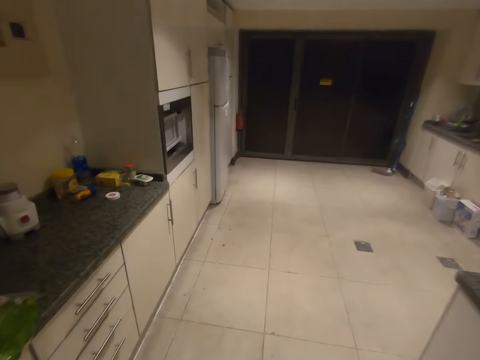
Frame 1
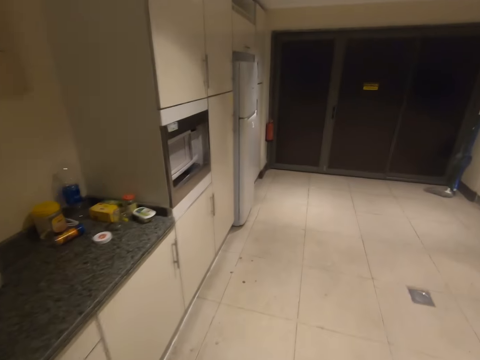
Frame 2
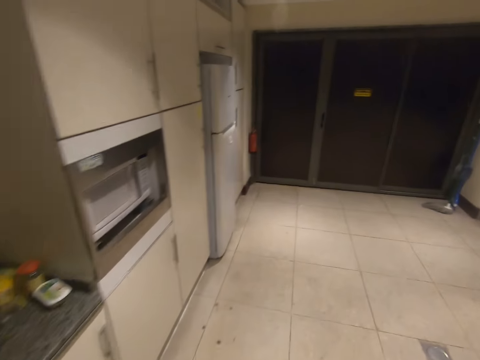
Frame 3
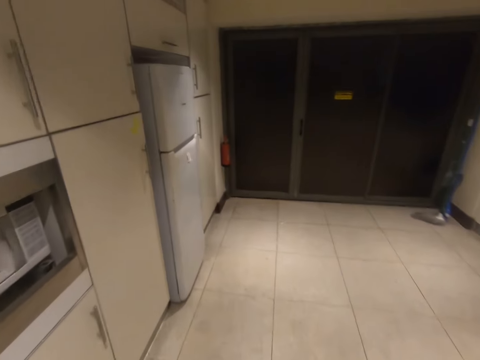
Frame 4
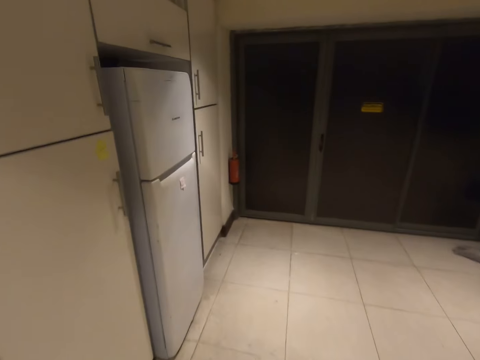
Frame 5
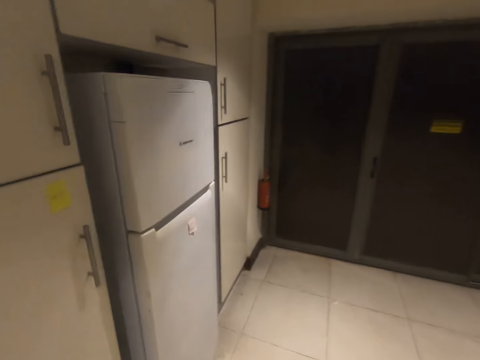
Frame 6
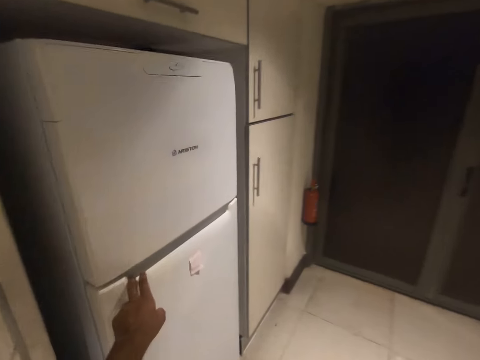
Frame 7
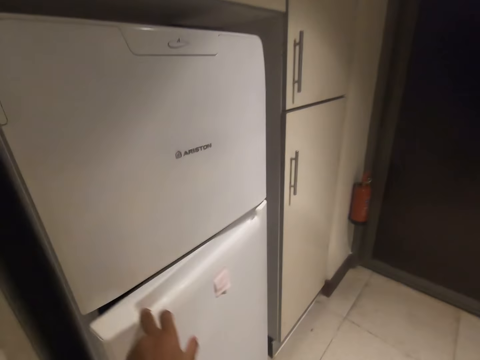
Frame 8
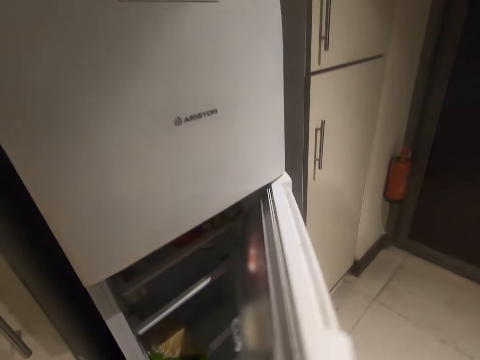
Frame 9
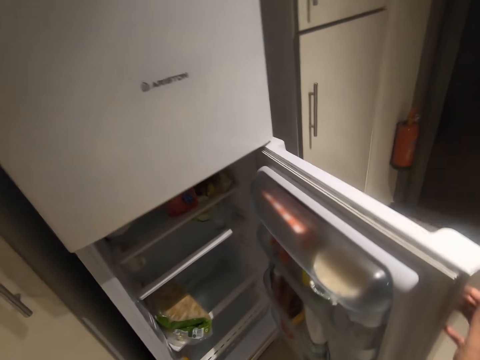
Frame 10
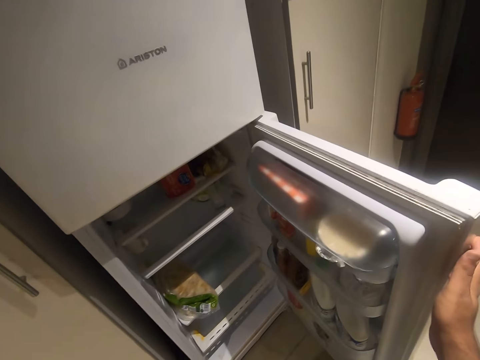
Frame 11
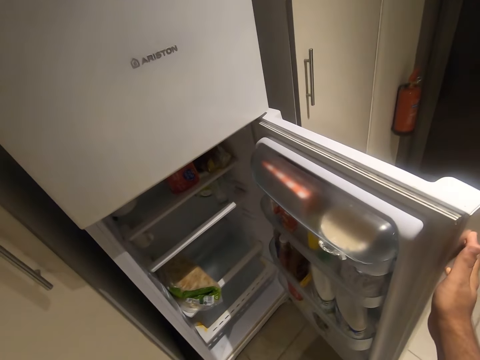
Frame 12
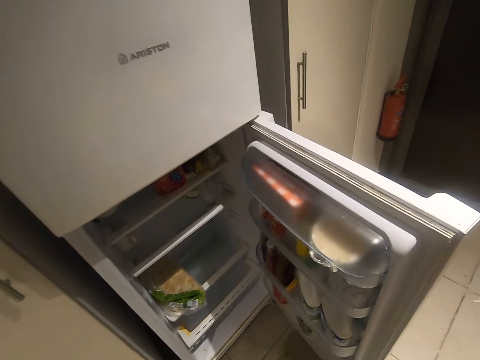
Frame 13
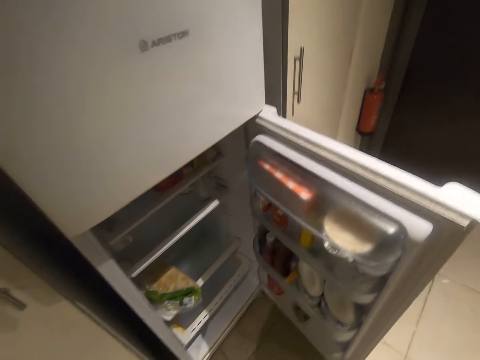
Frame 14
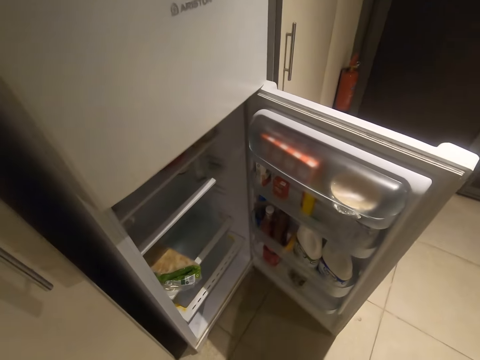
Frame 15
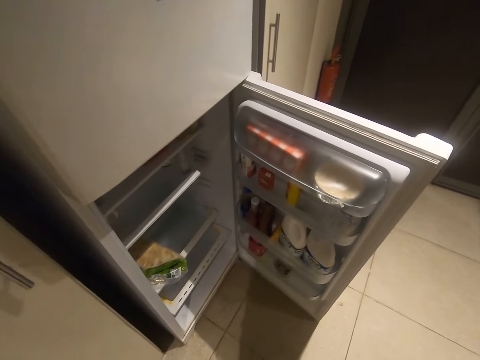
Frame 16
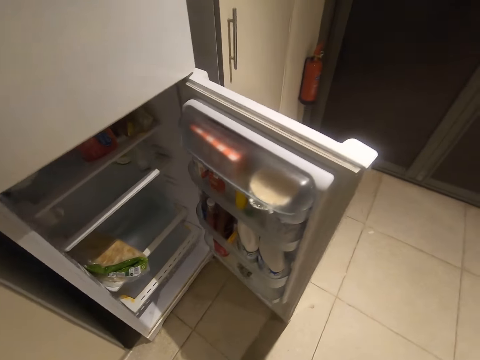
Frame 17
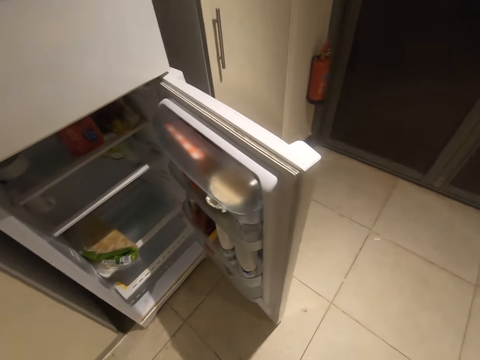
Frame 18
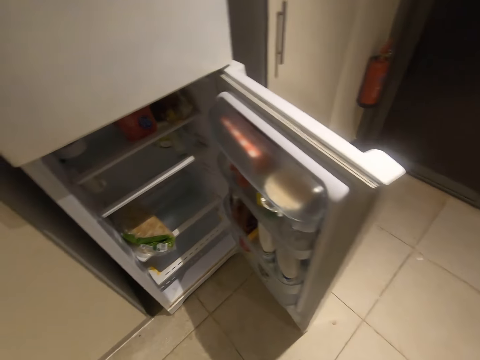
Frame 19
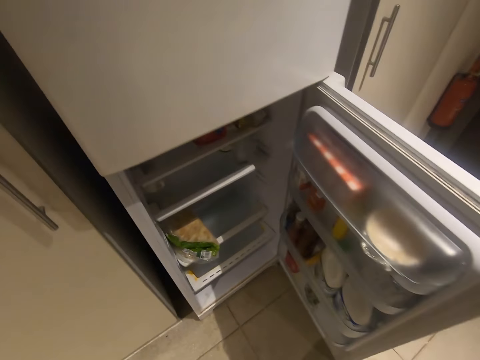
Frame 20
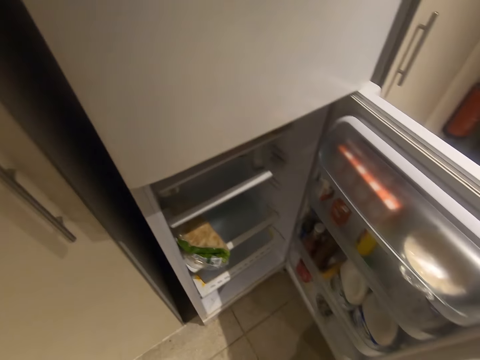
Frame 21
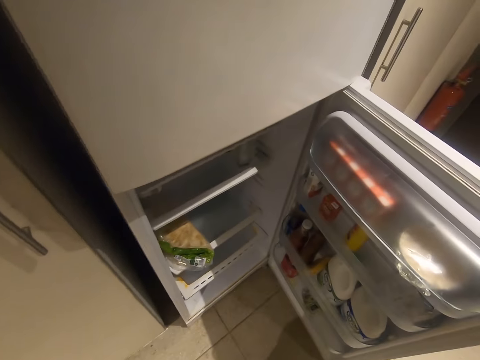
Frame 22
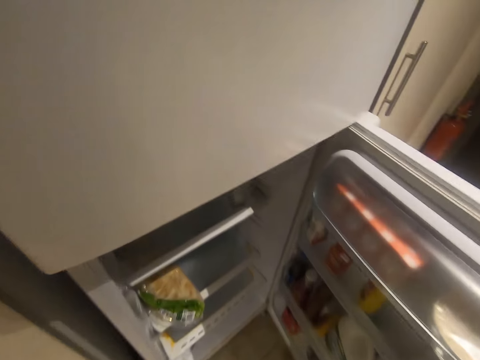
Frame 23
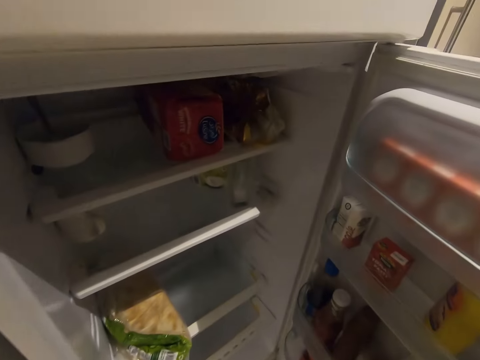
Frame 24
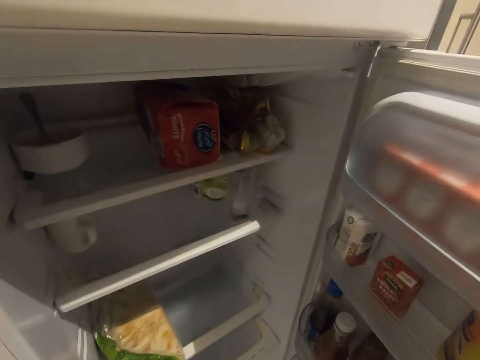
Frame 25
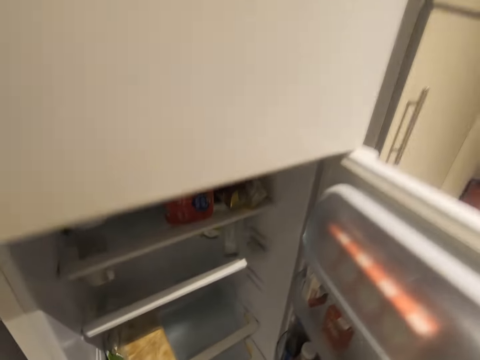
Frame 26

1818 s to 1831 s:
The camera wearer opens the lower part of the fridge with her left hand. She places her right hand on the door of the fridge. She picks up a spice from the fridge.

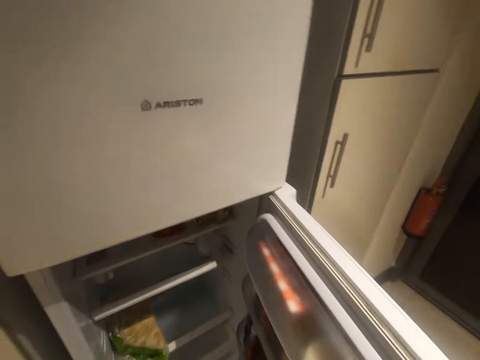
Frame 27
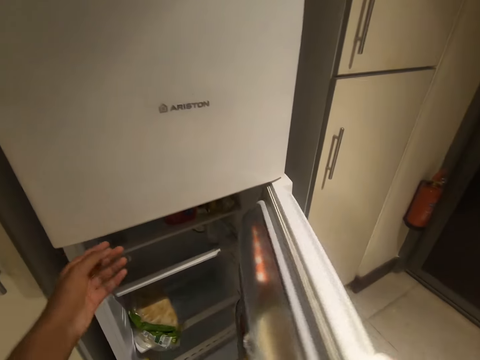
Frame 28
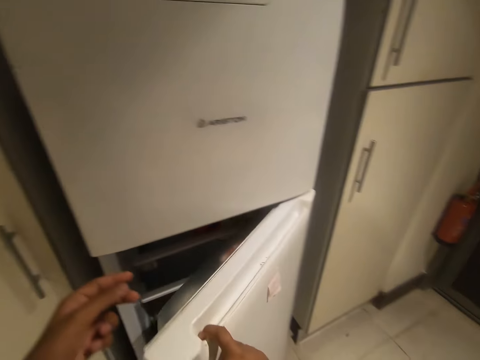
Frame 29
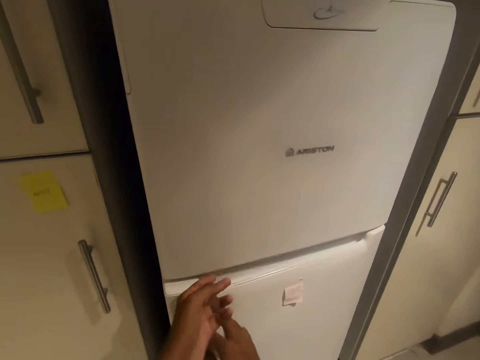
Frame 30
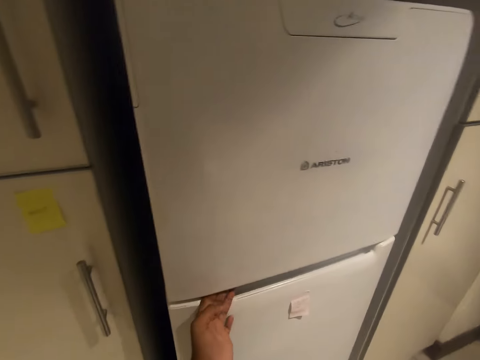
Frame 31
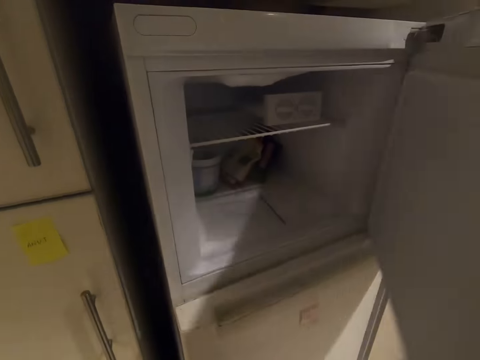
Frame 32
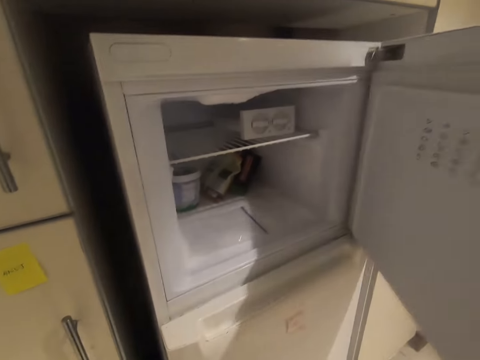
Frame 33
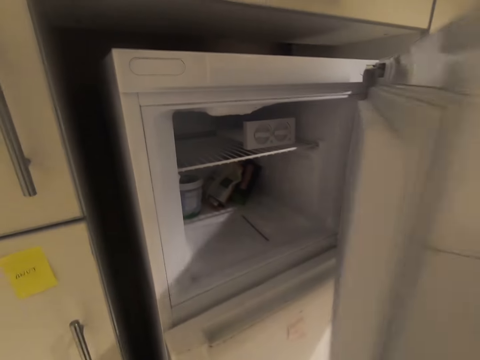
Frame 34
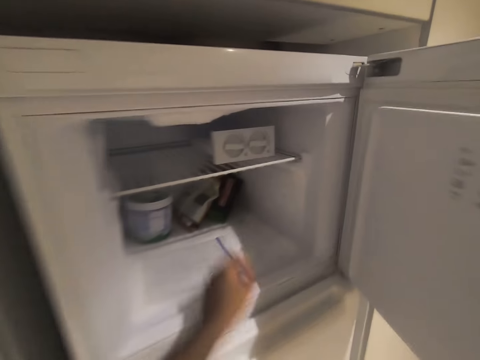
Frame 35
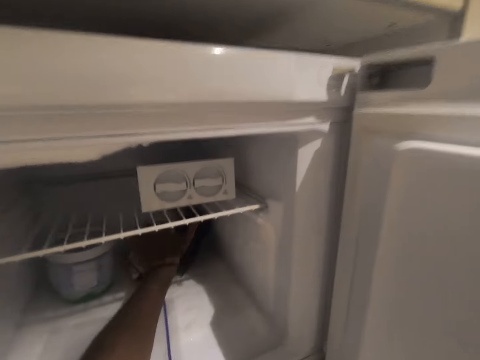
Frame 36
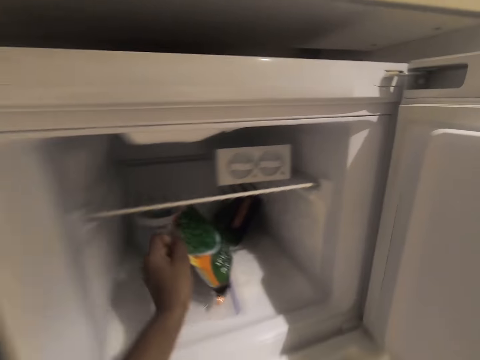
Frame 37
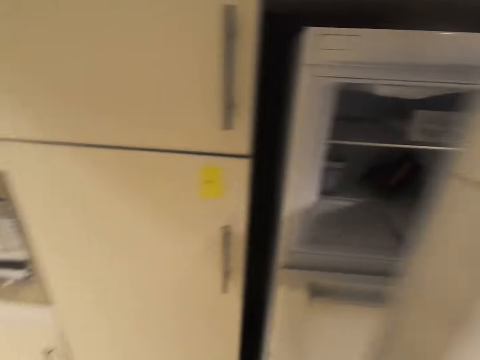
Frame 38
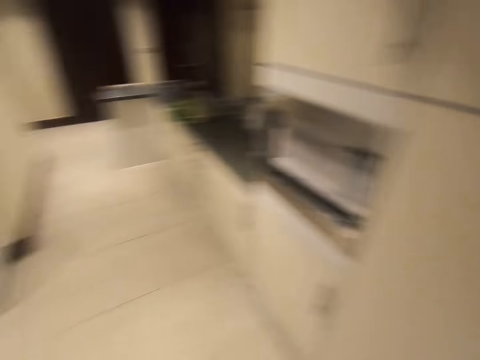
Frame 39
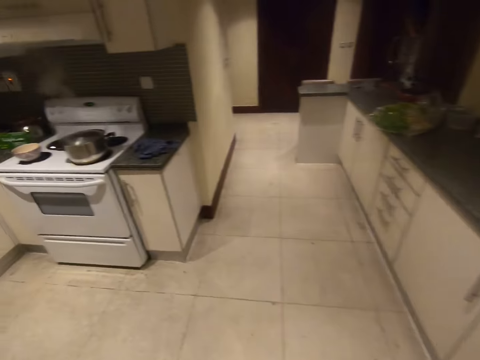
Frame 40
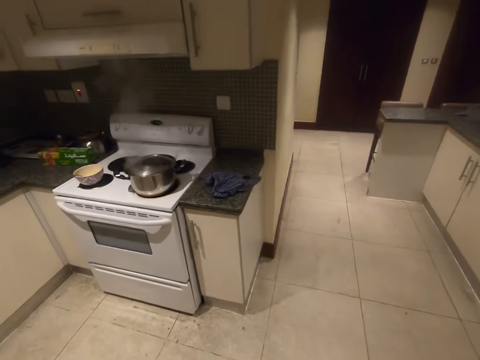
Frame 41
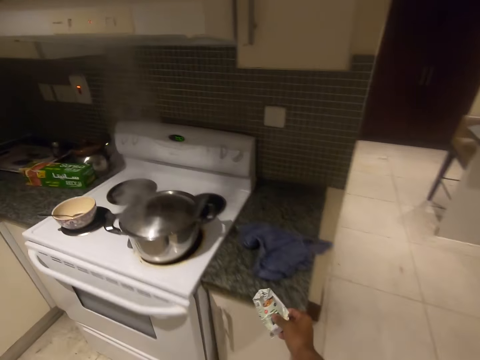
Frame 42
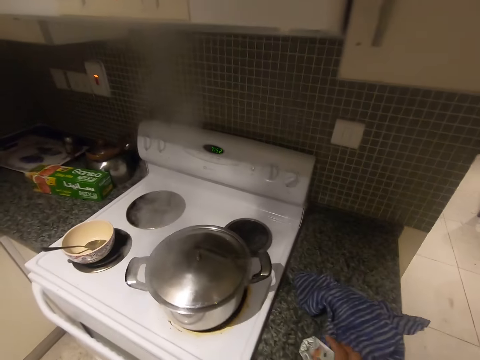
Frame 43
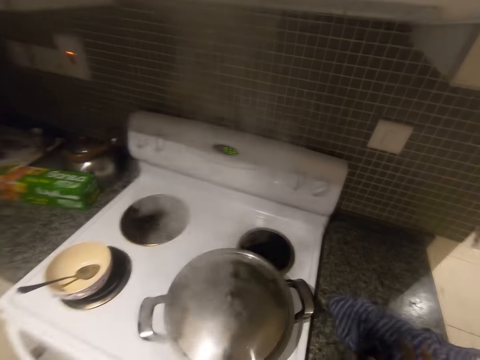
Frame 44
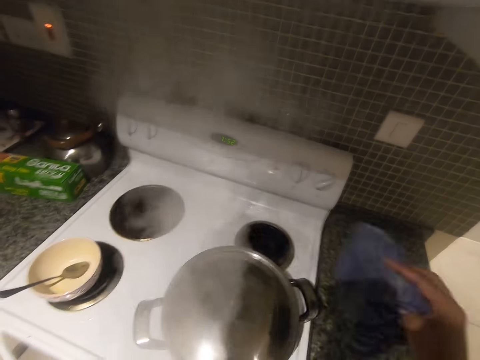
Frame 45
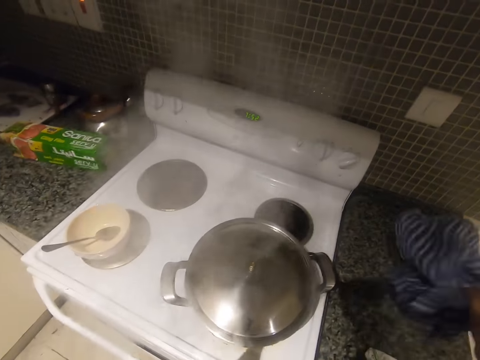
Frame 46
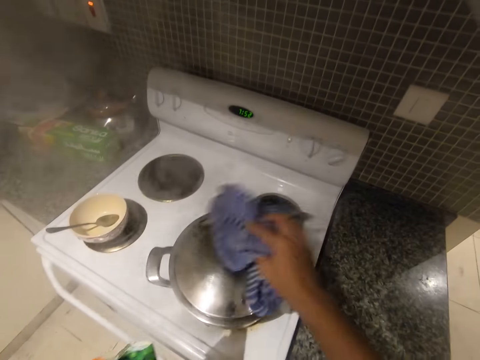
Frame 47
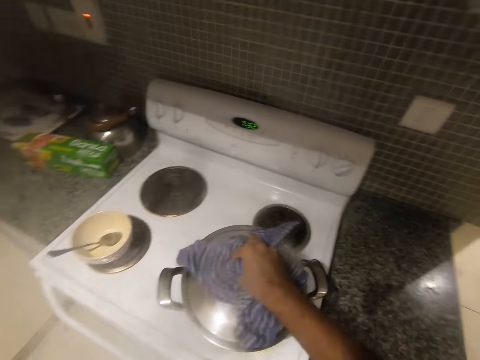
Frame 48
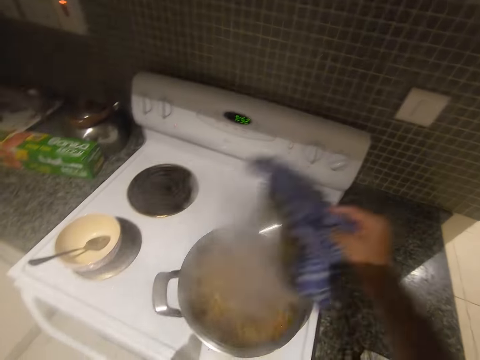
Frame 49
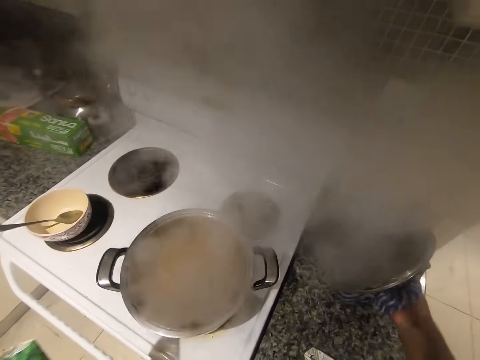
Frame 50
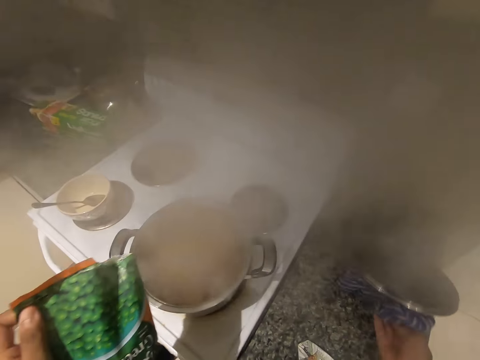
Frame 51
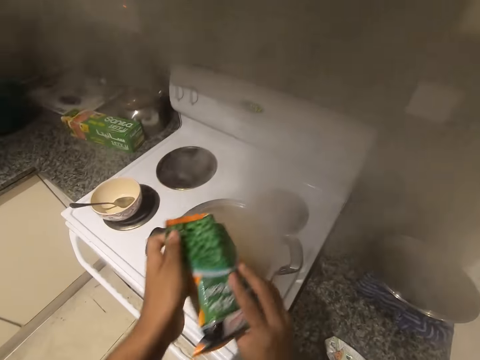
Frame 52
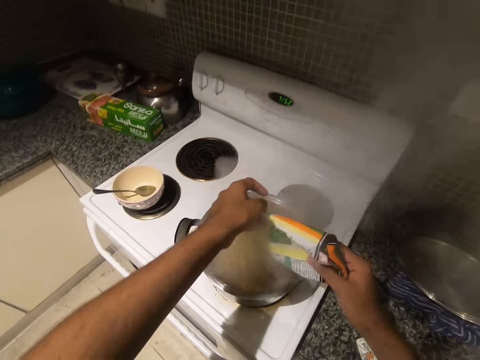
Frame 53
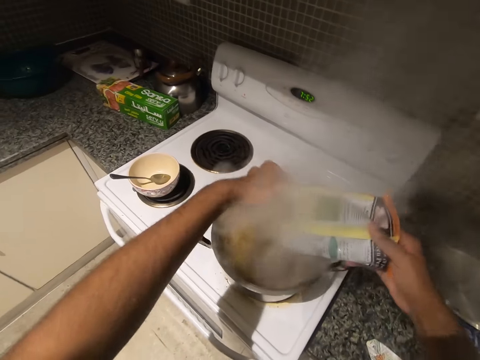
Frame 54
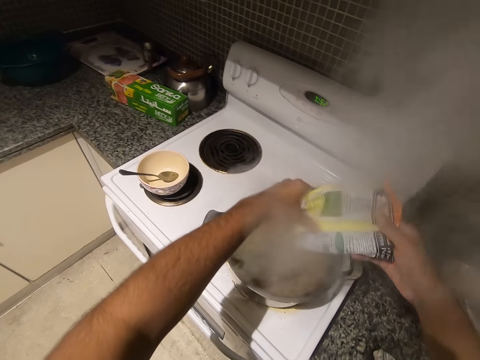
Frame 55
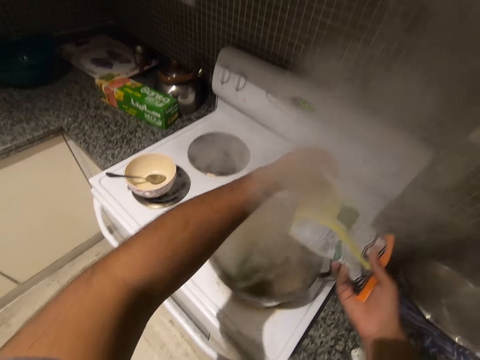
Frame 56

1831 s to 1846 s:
The camera wearer closes the door of the fridge with her right hand. She opens the top part of the fridge with her left hand. She picks a pack of green peas from the fridge. She closes the fridge with her right hand. She places the spice on the kitchen counter top with her right hand. She picks up the cloth from the kitchen counter top with her right hand. She moves the cloth to the lid of the pot with her right hand. She moves the cloth away from the lid of the pot with her right hand. She opens the lid of the pot with the cloth in her right hand. She places the lid of the pot on the kitchen counter top with her right hand. She moves the pack of green peas towards the pot with her left hand. She holds the pack of green peas with both hands. She pours the green peas into the pot.
